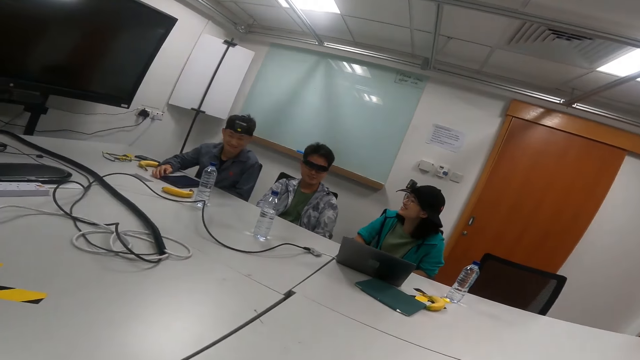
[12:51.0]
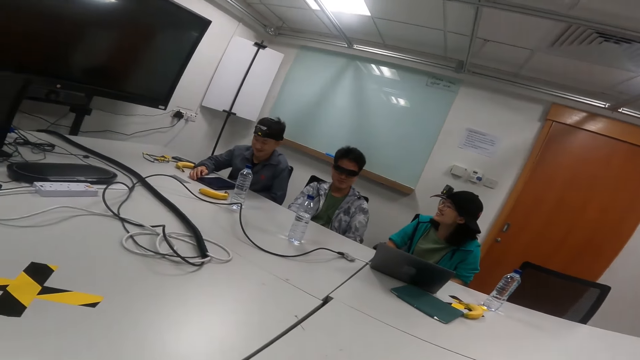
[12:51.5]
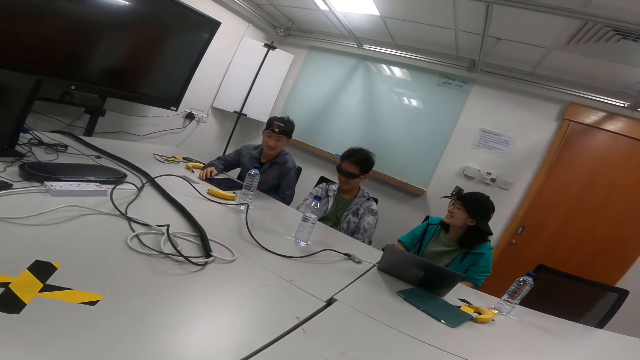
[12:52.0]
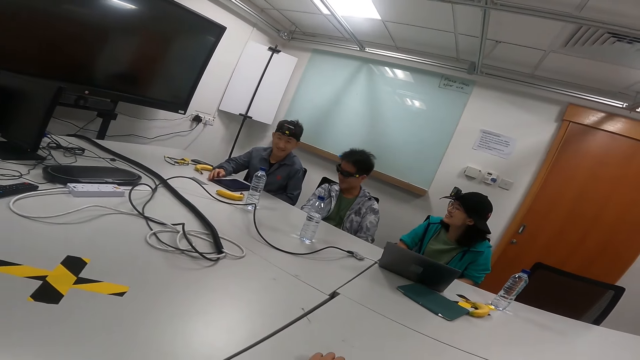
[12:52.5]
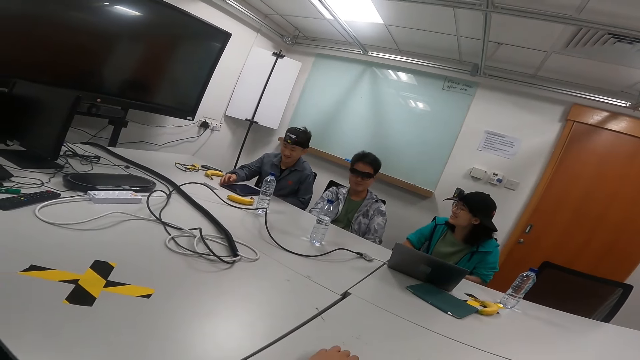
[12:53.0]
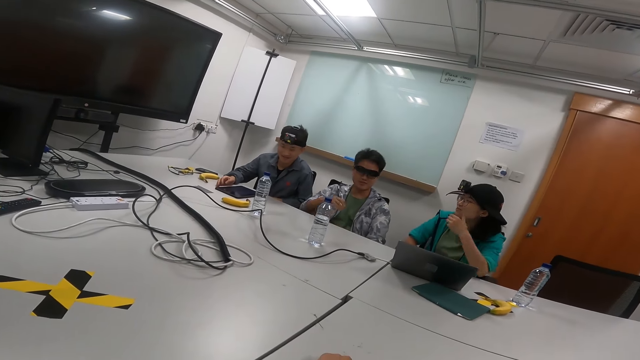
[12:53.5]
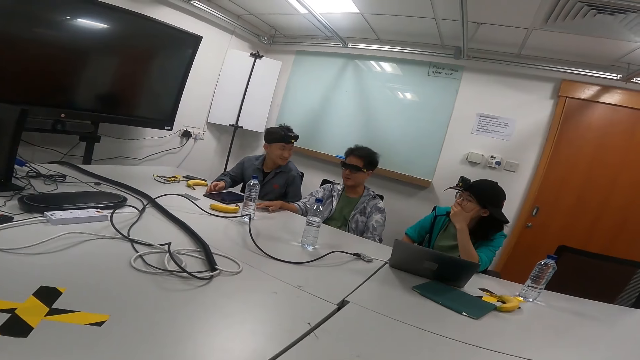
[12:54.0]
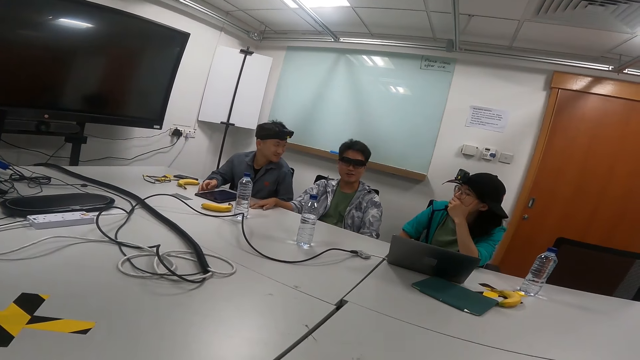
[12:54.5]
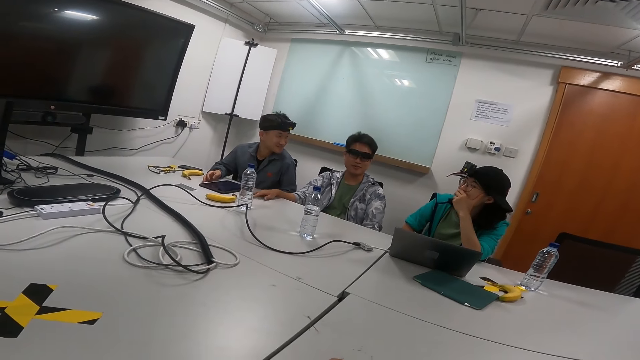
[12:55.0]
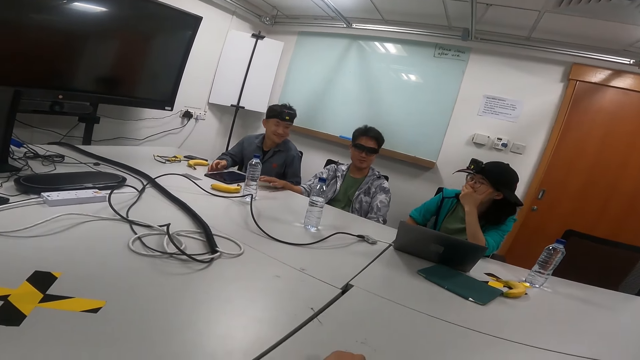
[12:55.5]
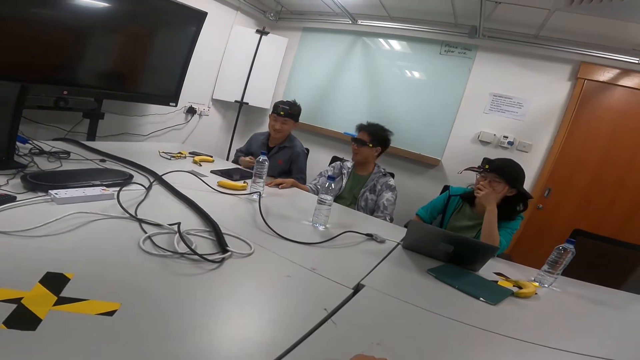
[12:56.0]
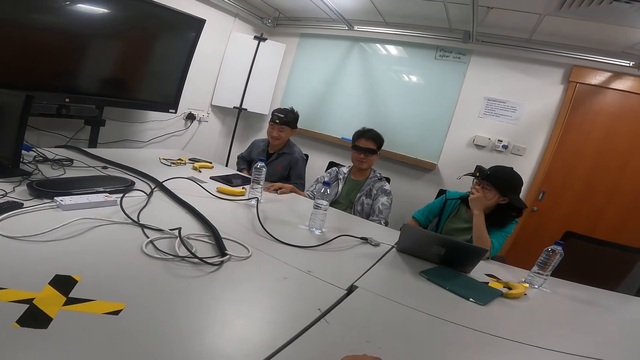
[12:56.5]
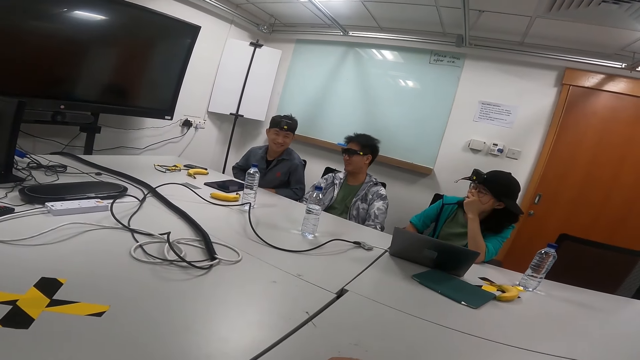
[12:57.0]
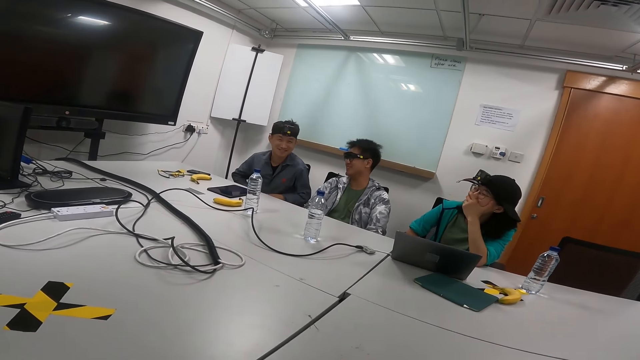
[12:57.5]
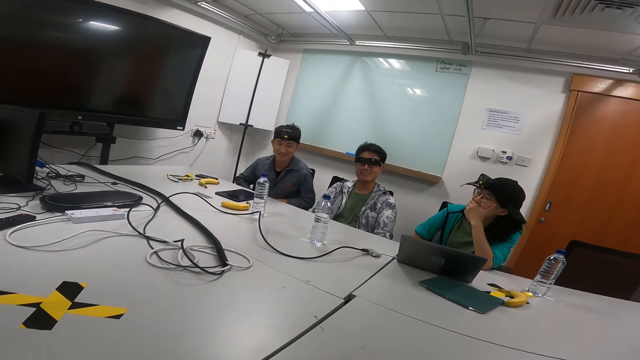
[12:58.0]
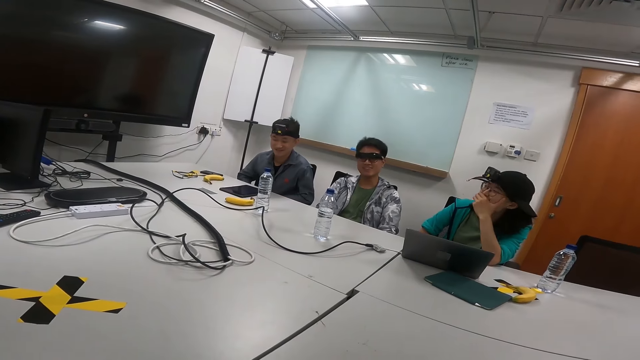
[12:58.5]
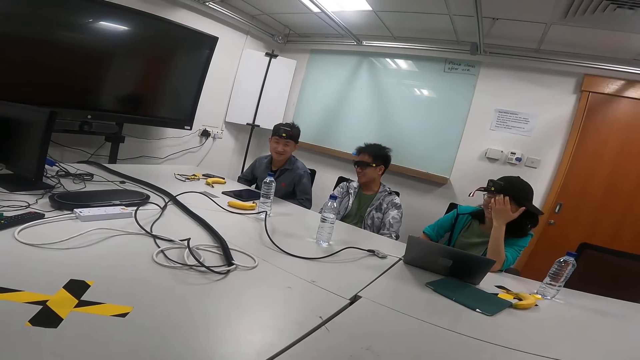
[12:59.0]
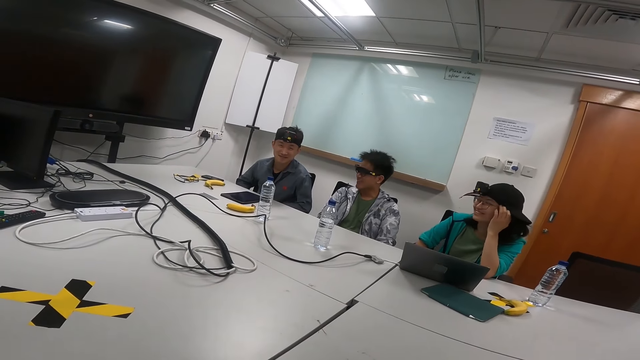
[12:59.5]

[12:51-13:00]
The camera wearer talks to a person and another person. He moves his hand. The first person talks while moving his hands up and down.

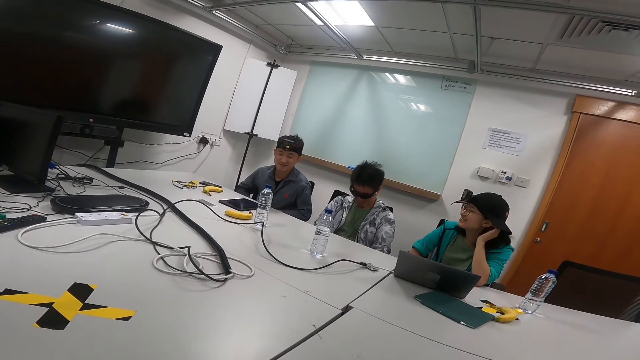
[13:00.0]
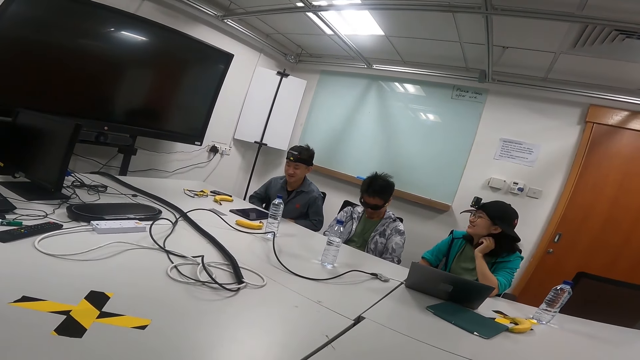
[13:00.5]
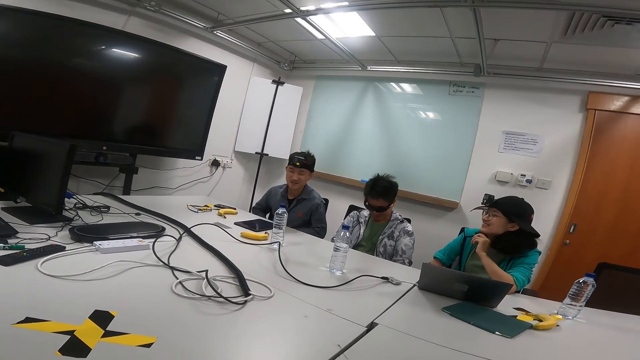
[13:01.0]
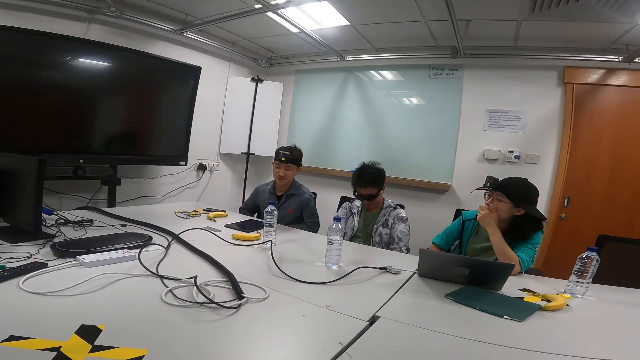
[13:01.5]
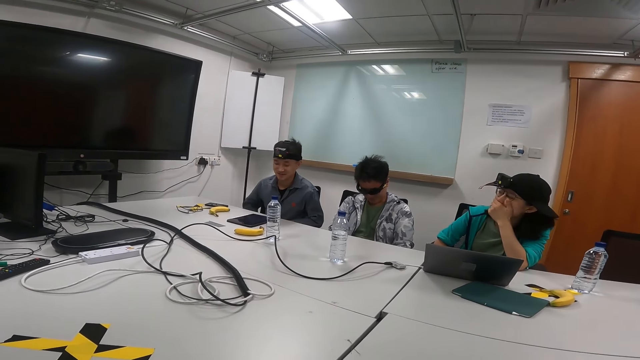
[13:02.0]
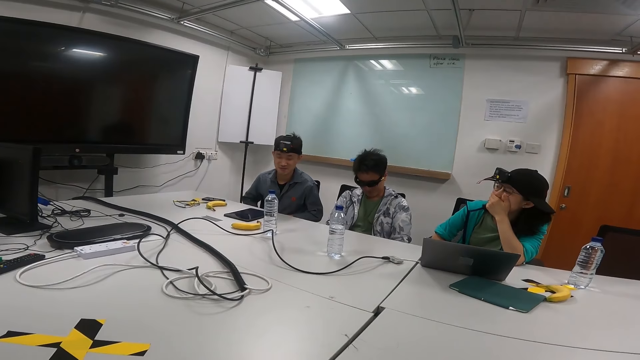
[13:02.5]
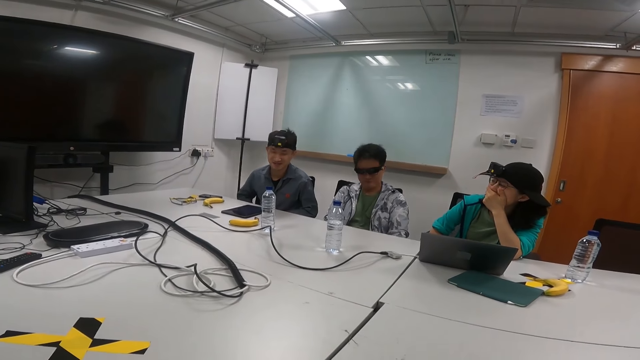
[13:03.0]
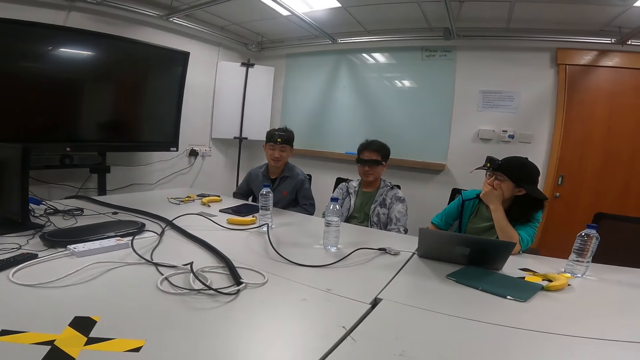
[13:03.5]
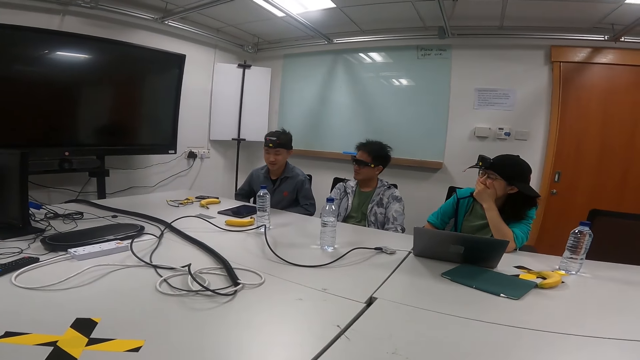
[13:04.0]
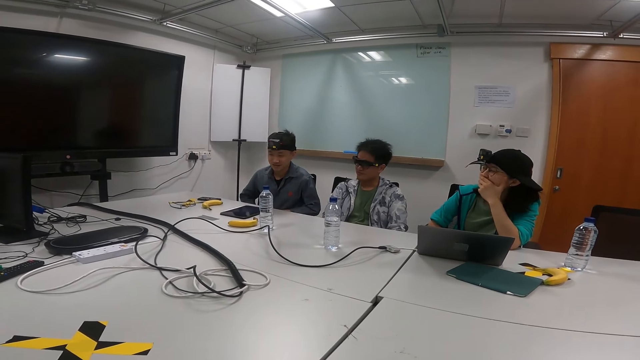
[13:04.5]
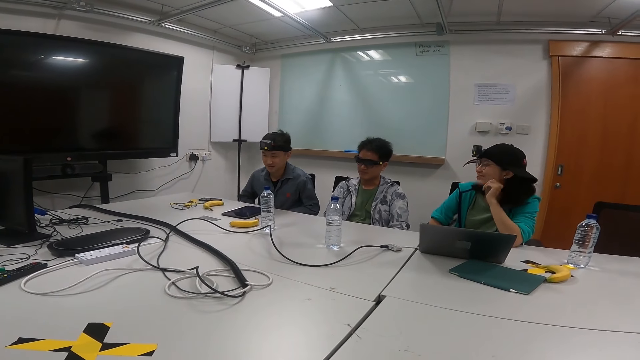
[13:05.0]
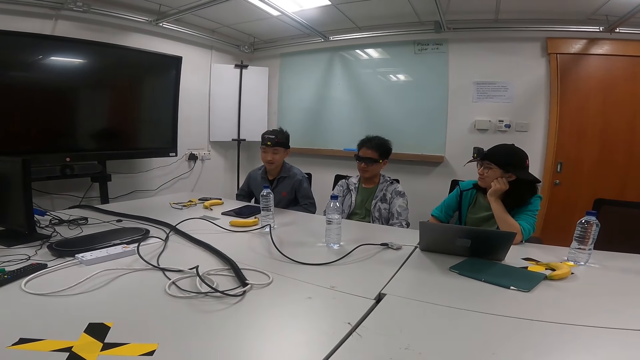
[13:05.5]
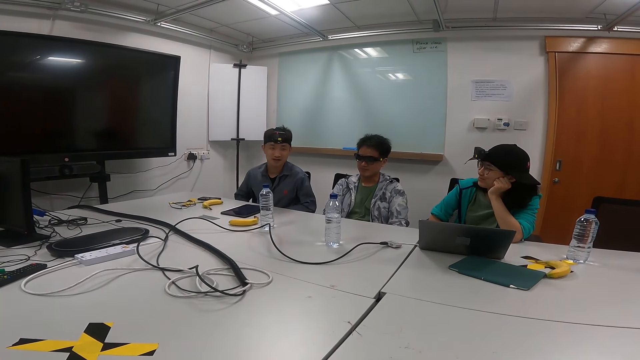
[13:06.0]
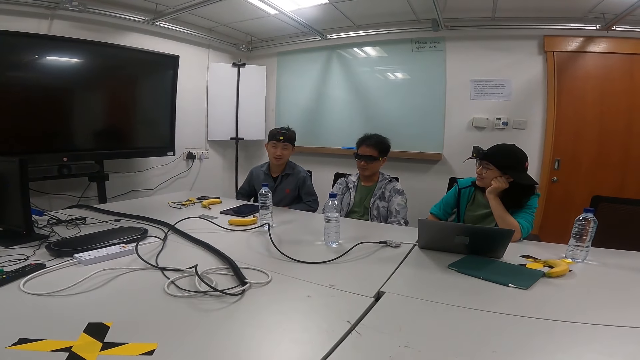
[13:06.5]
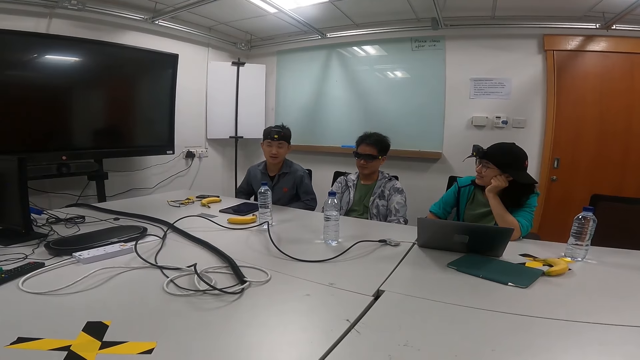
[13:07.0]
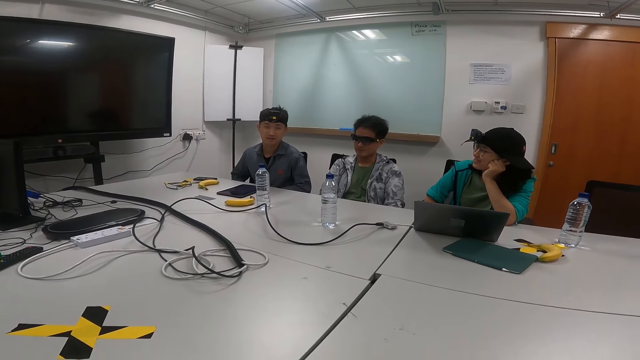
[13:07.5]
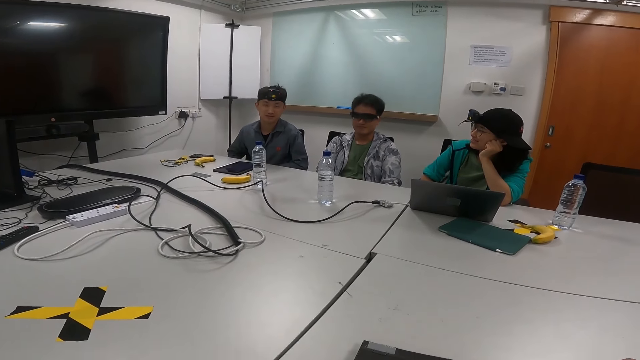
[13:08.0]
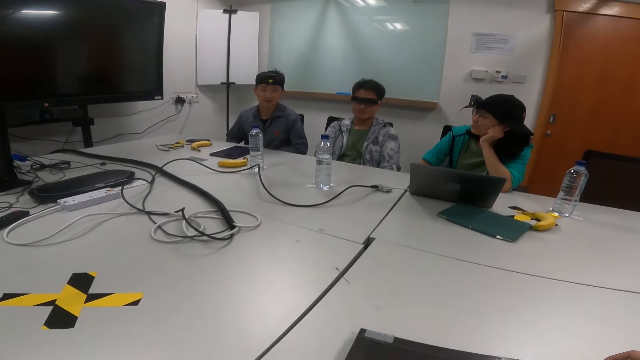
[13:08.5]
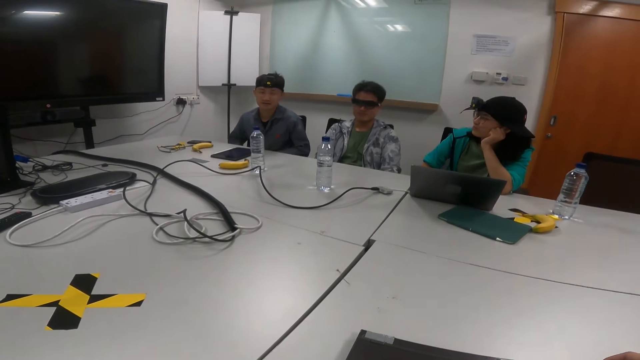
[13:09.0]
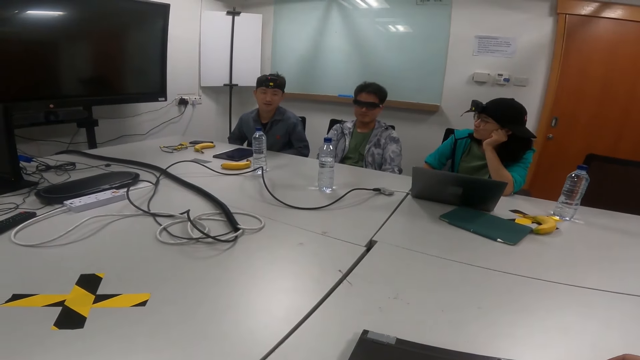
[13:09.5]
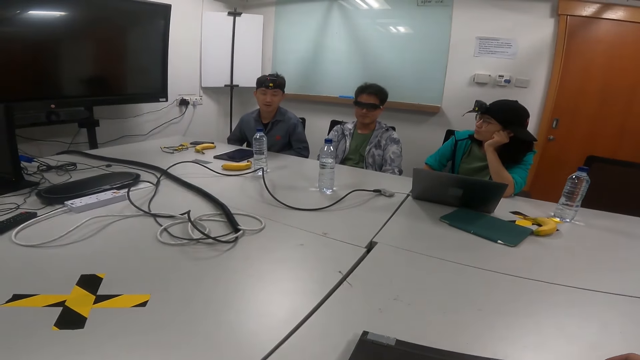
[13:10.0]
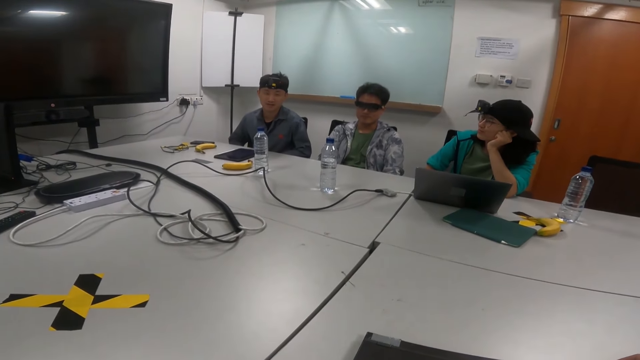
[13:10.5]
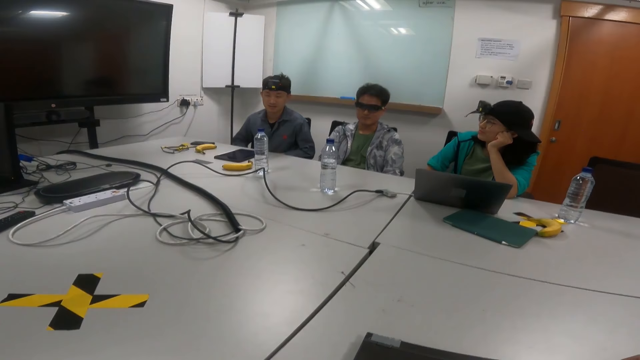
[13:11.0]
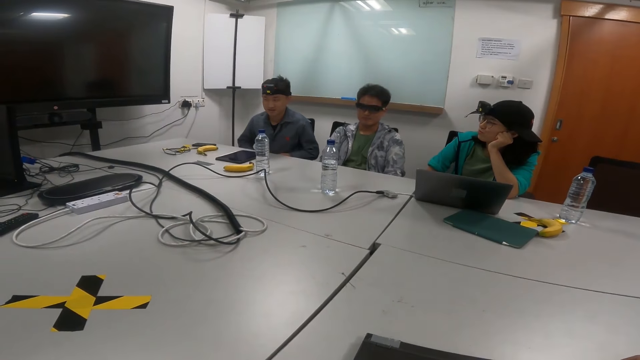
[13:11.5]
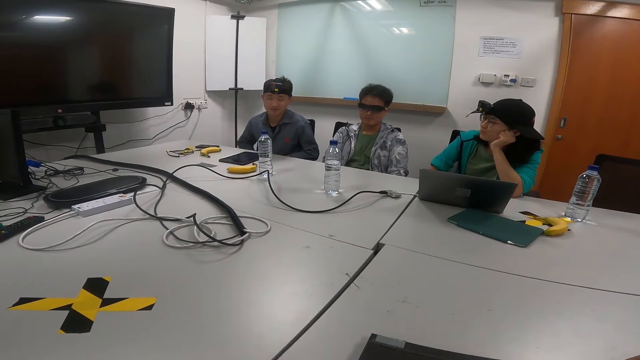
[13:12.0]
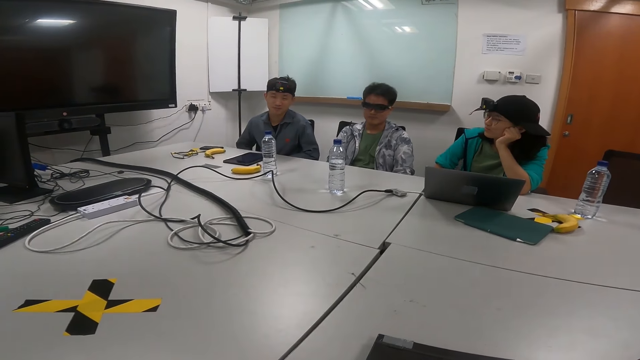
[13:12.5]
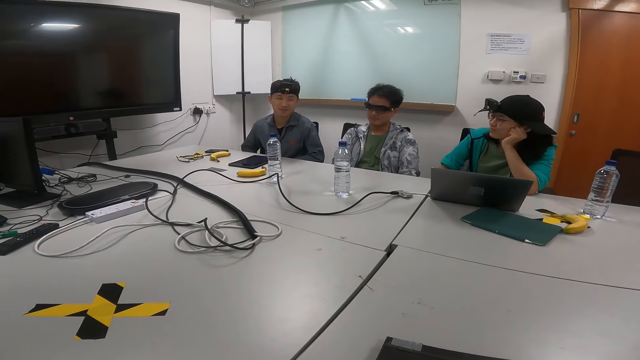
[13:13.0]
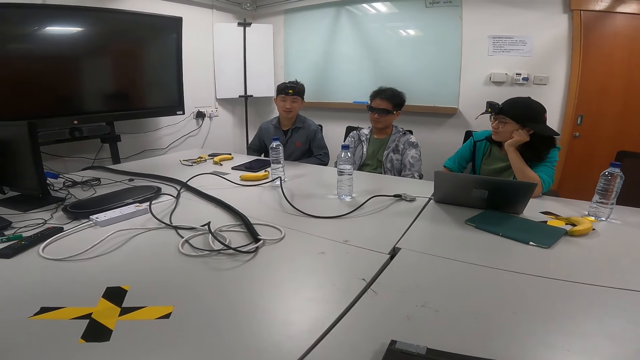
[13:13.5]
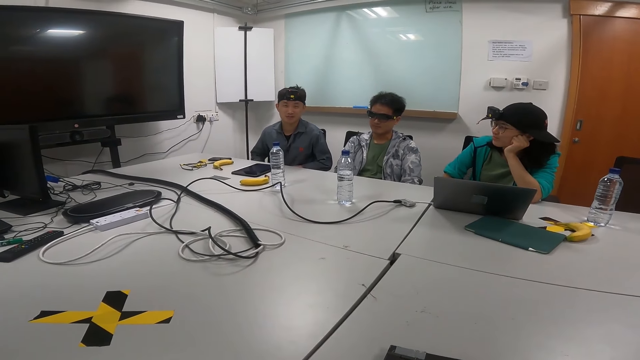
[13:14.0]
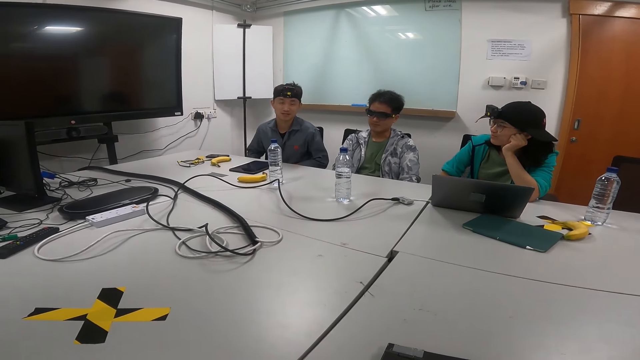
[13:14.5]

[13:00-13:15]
A person moves her hands. She moves her hands again. Another person talks to the camera wearer.
